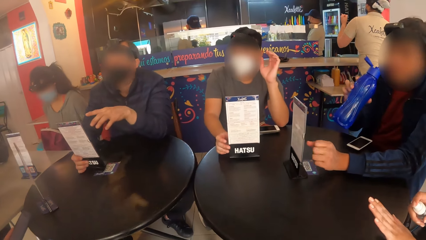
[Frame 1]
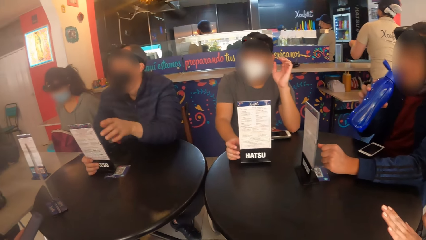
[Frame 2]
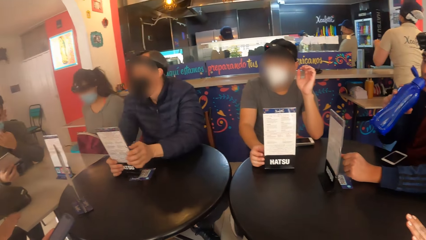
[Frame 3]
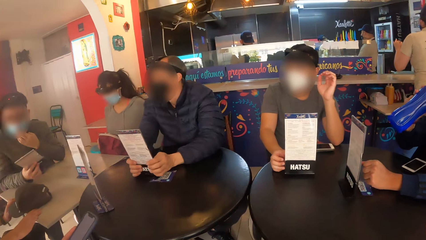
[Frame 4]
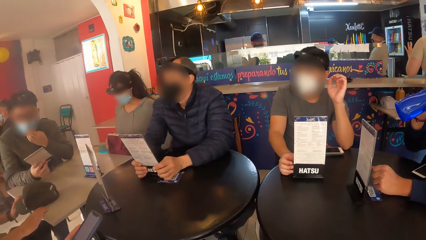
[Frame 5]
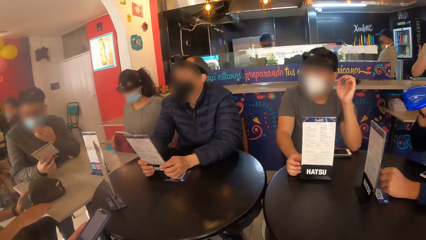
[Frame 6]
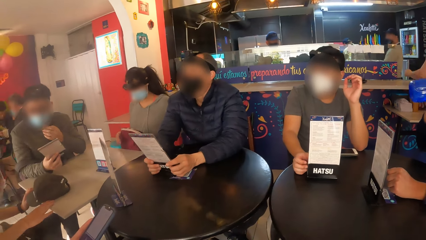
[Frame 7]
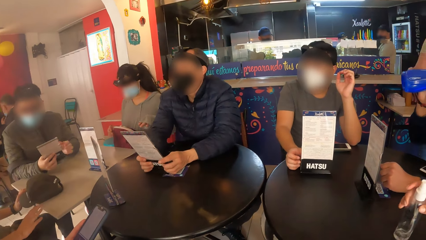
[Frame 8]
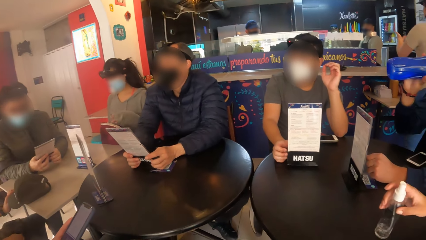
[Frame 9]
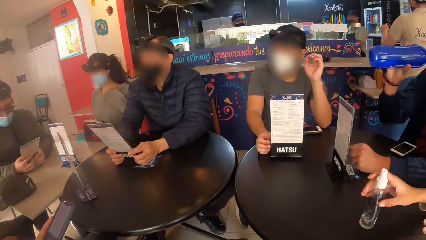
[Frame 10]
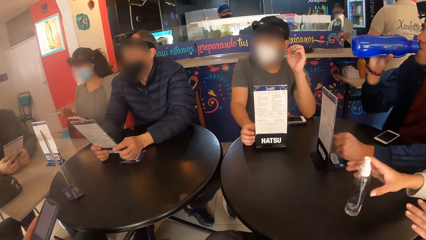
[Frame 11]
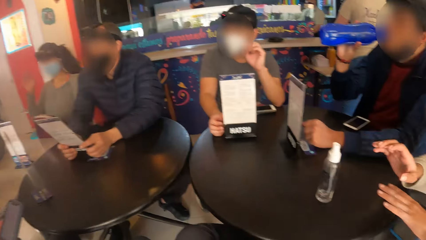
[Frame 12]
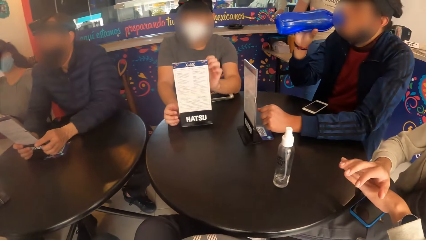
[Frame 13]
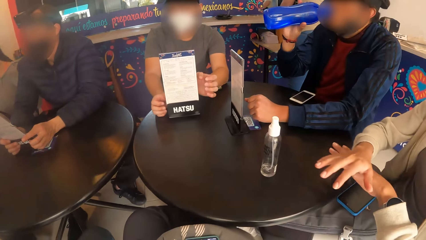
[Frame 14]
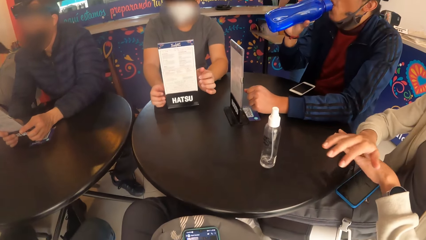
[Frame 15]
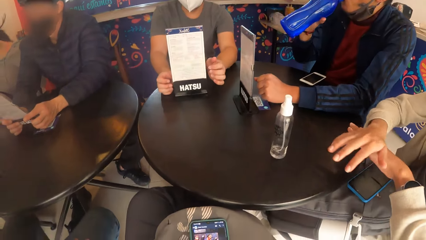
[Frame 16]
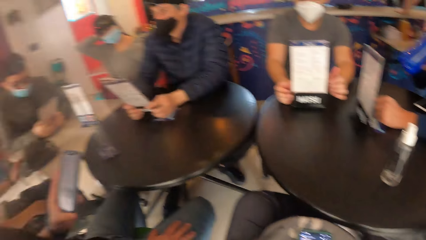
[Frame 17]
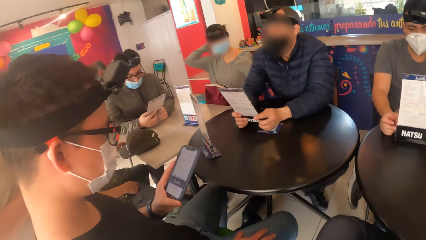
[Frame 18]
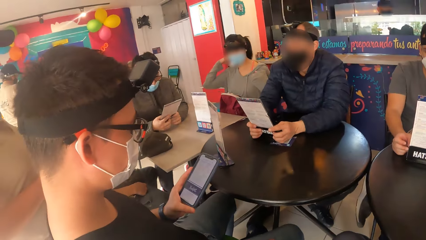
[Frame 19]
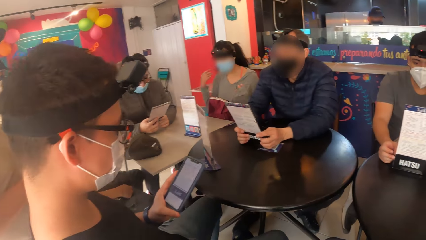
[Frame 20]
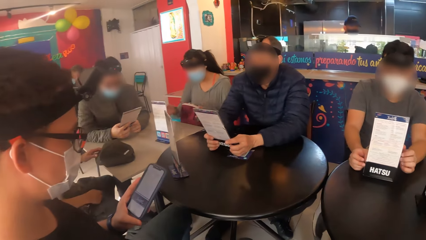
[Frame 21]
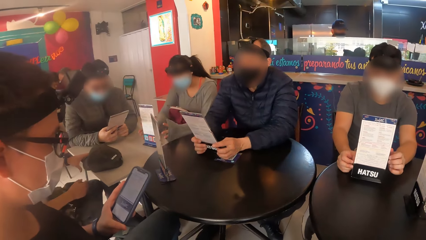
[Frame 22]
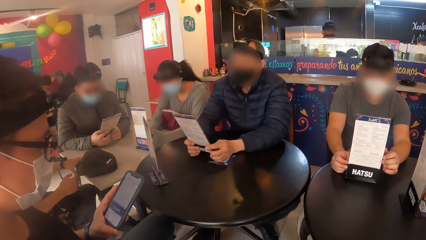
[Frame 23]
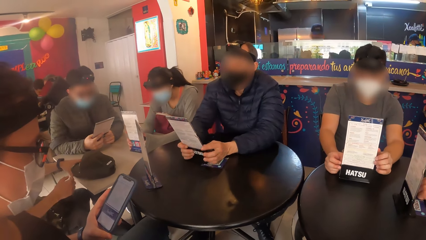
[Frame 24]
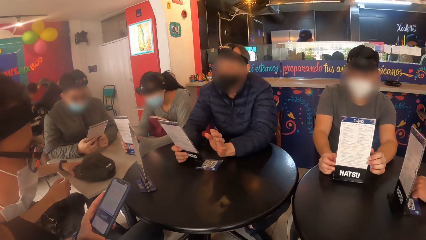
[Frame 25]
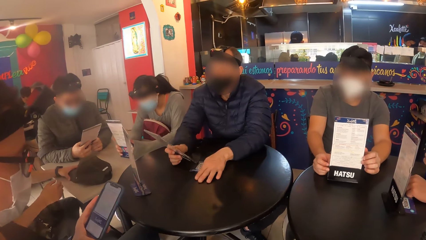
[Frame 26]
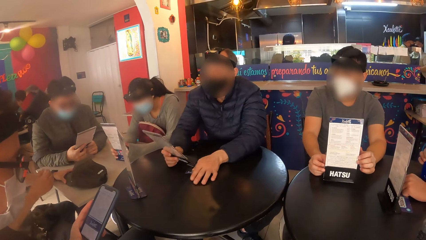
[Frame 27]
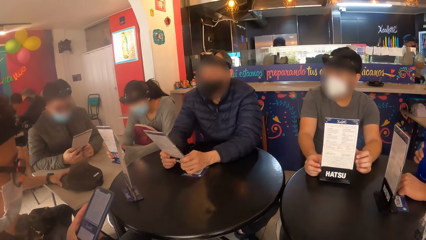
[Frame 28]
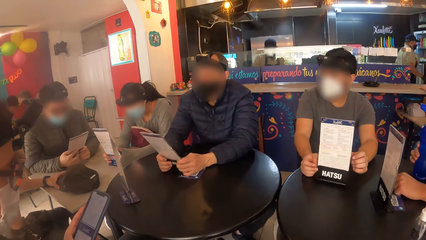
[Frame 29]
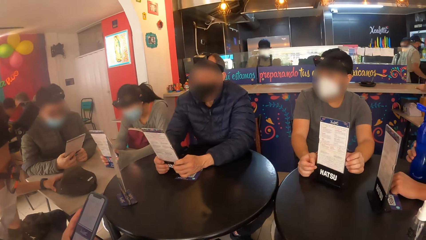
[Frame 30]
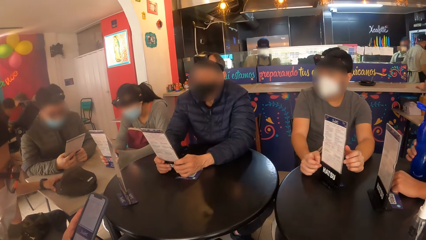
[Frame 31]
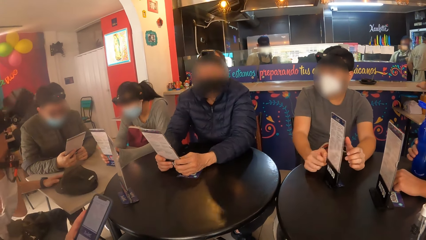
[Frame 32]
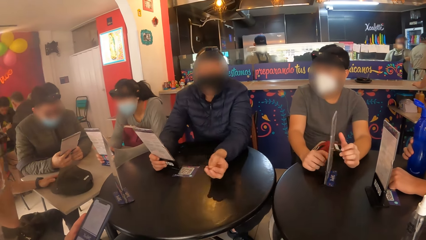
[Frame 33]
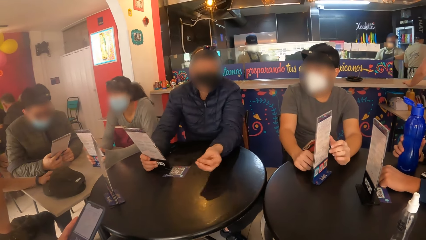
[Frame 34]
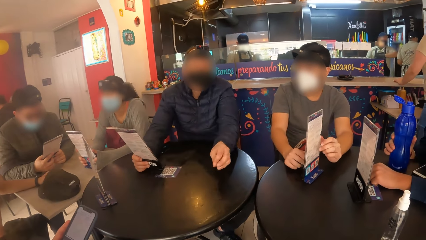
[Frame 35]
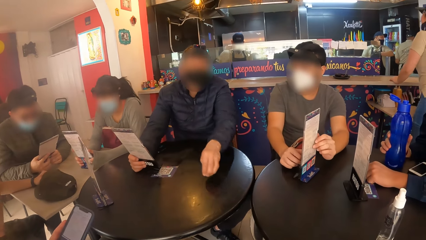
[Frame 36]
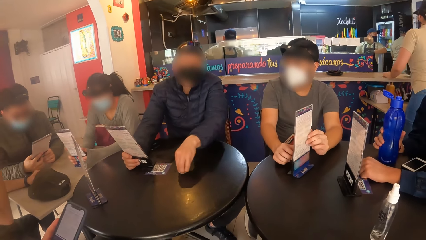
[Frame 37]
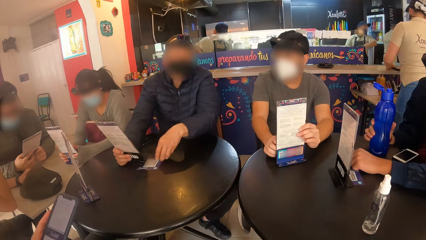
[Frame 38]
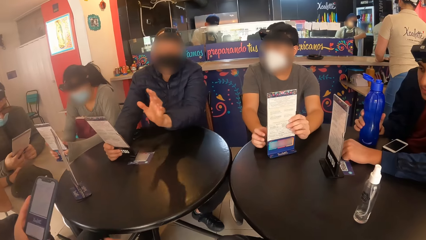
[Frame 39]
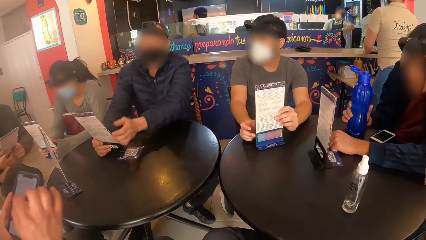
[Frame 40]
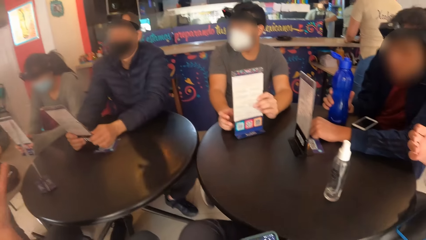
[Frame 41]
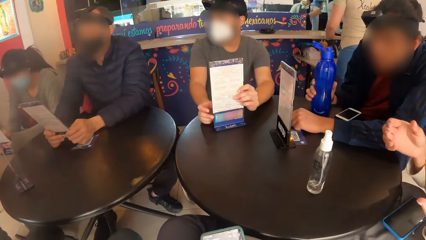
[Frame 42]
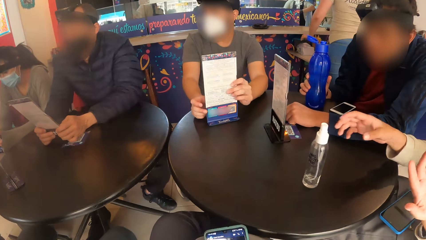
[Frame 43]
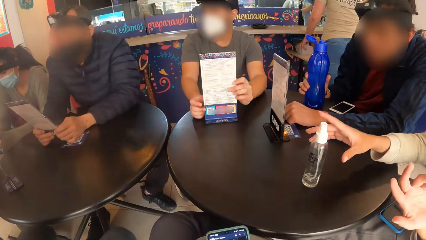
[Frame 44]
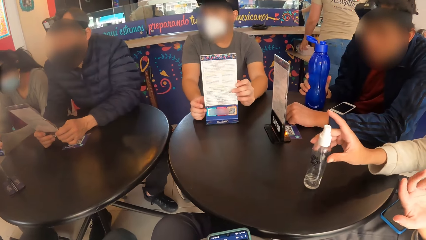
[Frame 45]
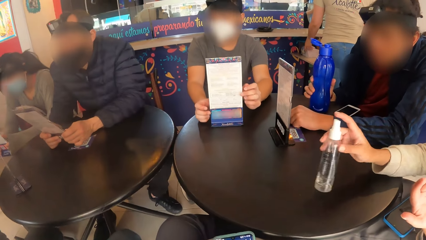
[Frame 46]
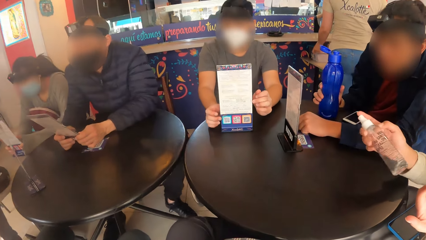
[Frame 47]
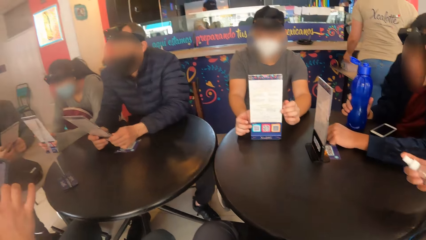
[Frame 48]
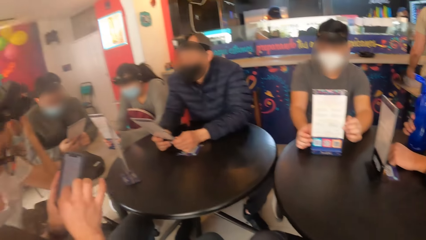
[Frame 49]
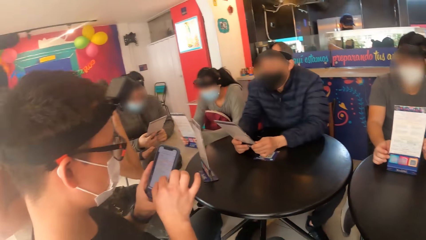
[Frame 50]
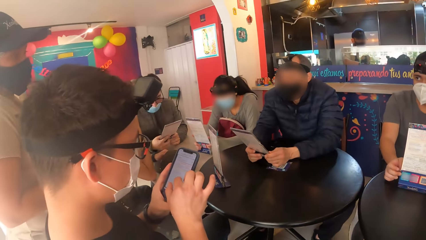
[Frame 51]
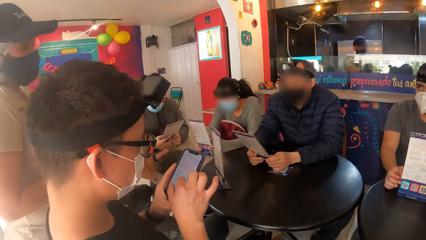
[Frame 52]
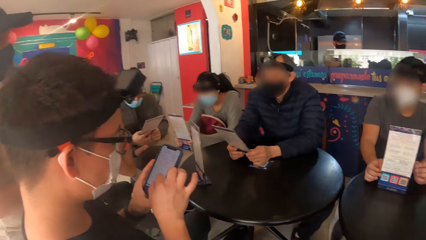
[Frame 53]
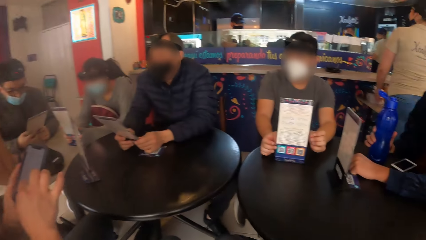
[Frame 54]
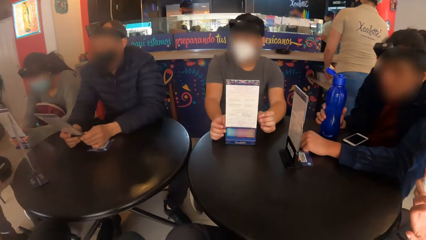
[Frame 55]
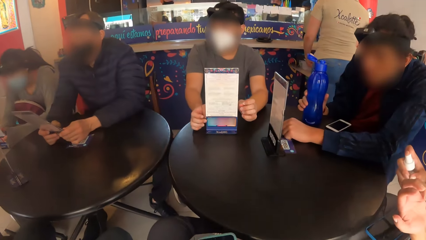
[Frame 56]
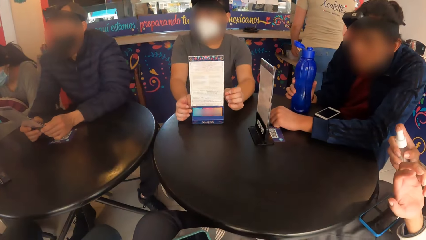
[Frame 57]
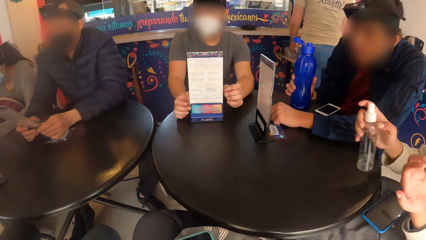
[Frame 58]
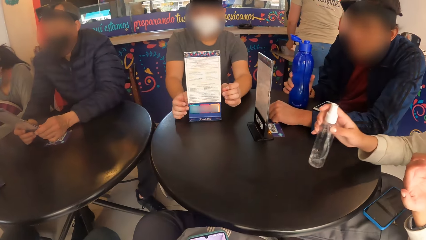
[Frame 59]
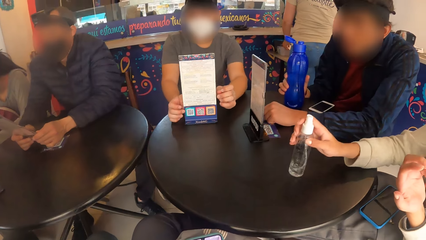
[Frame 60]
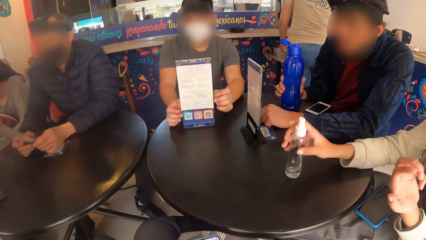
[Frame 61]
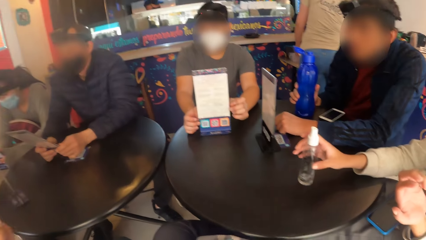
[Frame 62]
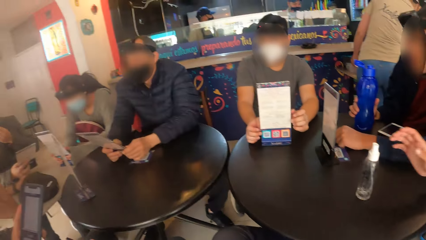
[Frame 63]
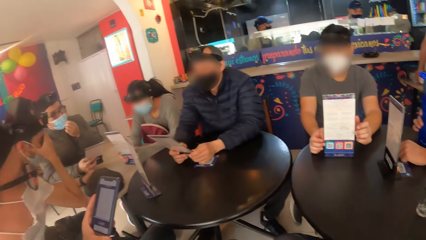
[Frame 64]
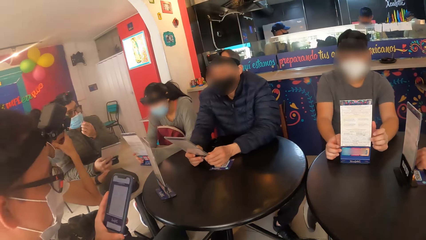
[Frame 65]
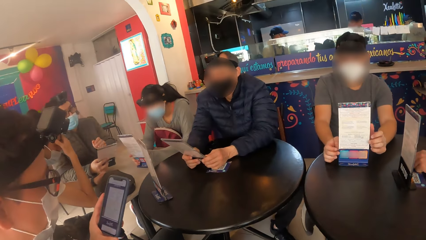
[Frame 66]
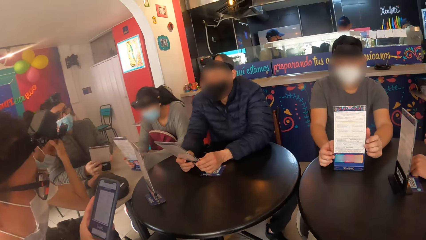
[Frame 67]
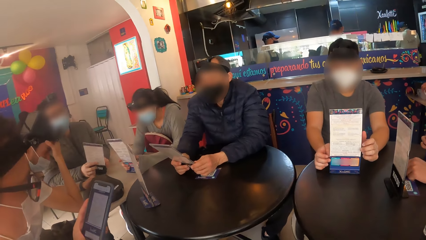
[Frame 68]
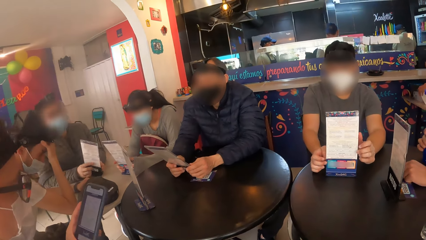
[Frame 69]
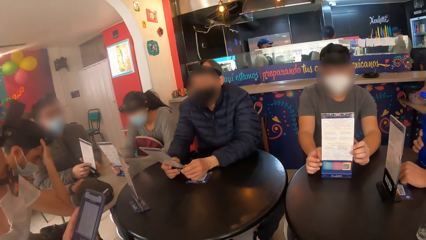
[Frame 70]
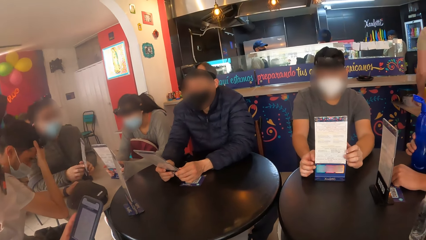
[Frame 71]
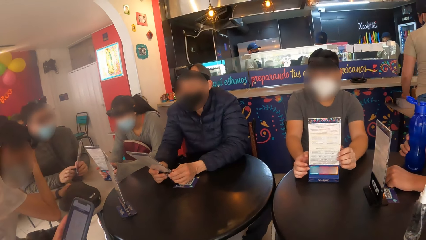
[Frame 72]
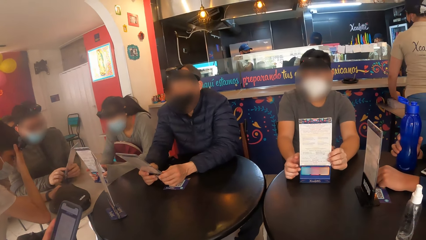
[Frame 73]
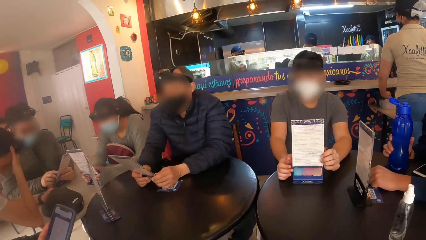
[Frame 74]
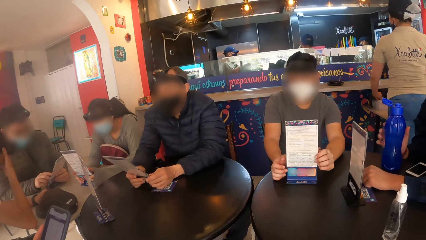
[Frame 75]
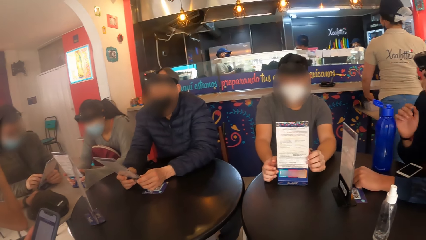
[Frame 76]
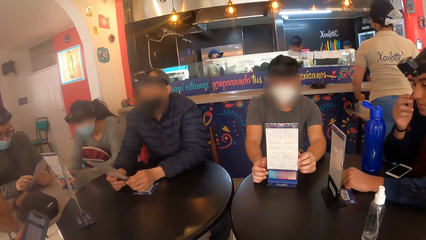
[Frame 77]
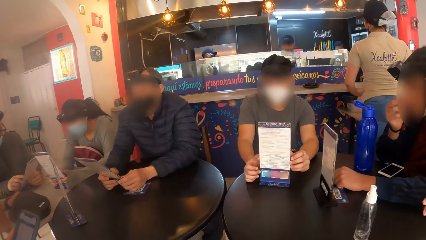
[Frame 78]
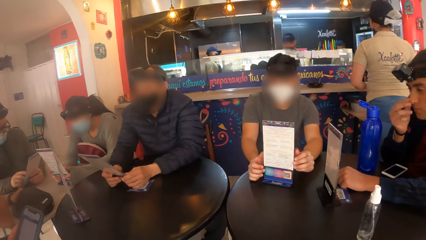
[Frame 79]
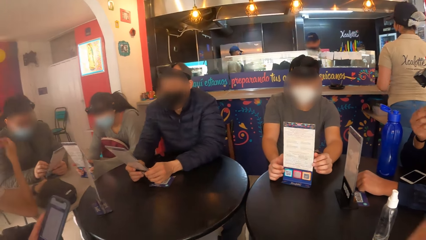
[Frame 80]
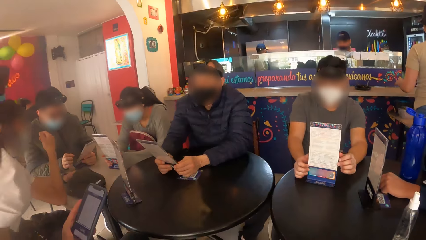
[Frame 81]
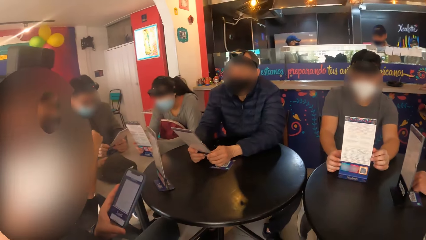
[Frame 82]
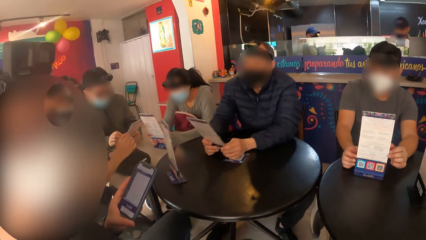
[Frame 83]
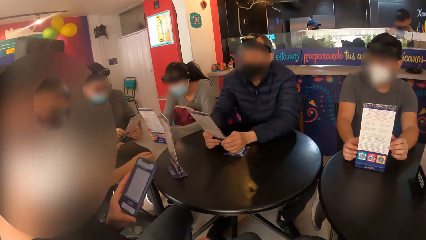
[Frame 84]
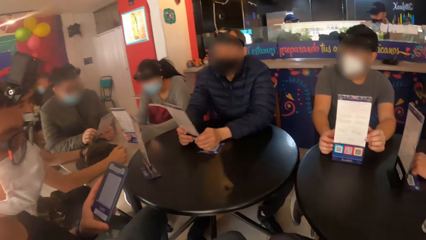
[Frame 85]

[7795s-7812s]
The camera wearer looks around. The woman sprays the water in the spray bottle in her right hand onto her left hand. The man drinks water from a blue bottle. The woman drops the spray bottle on the black table with her right hand and rubs her right palm over the back of her left hand. She picks up the spray bottle from the black table with her right hand and drops the spray bottle on the black table with her right hand. Another man adjusts a camera on his head with his right hand. A third man flips the menu holder in both hands.
